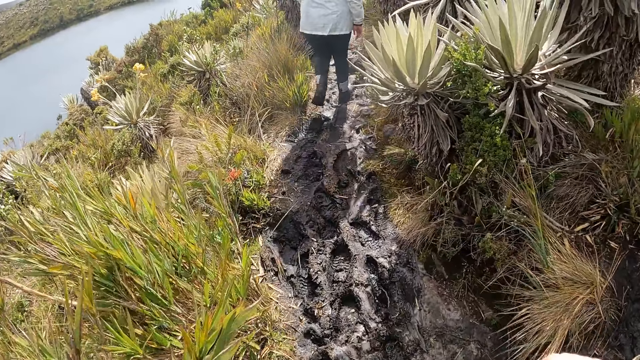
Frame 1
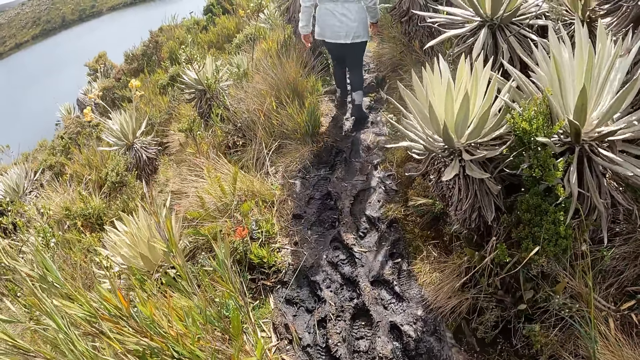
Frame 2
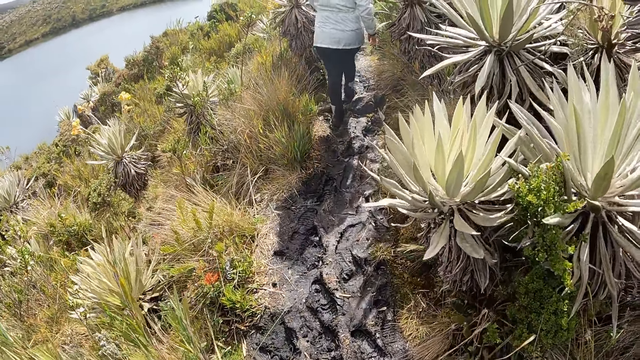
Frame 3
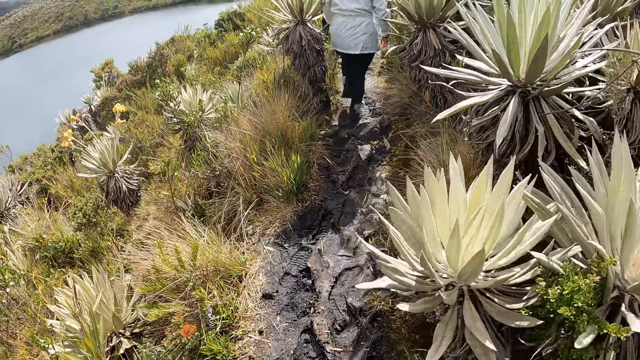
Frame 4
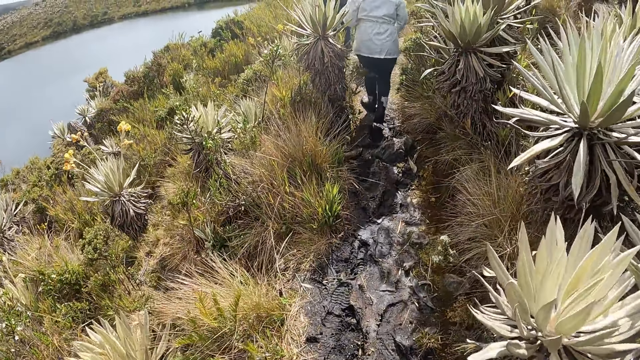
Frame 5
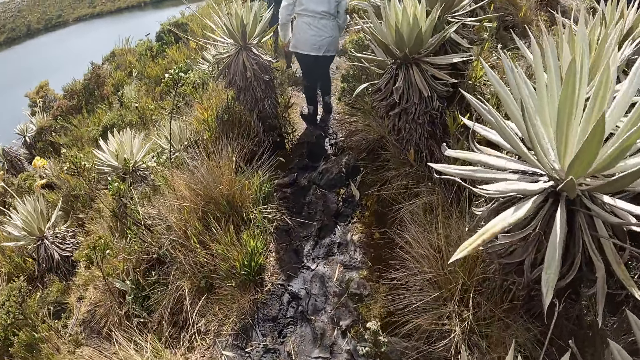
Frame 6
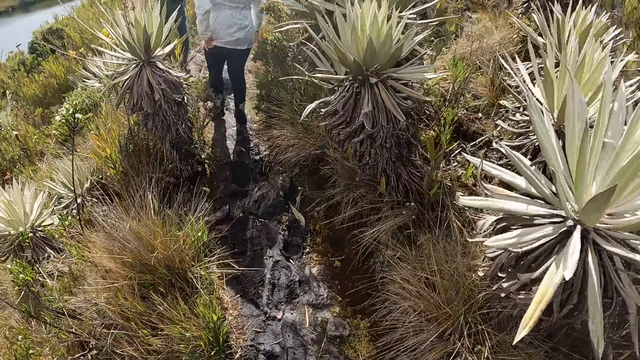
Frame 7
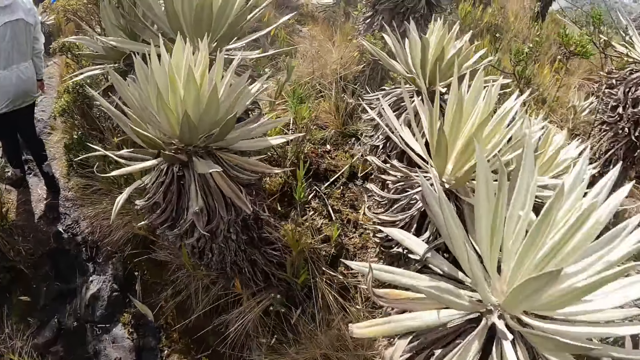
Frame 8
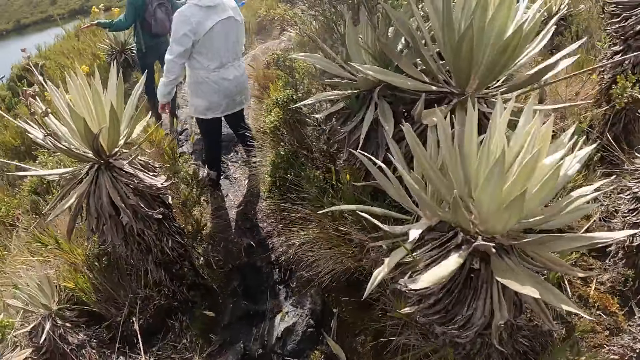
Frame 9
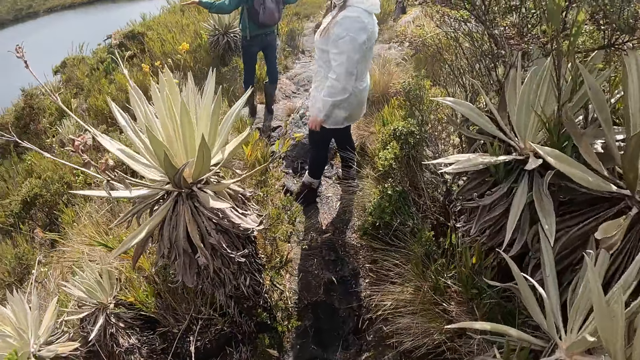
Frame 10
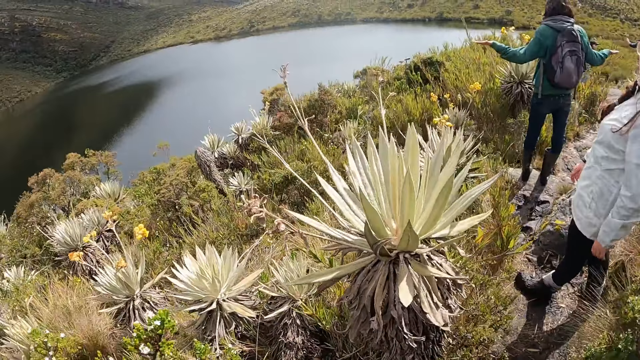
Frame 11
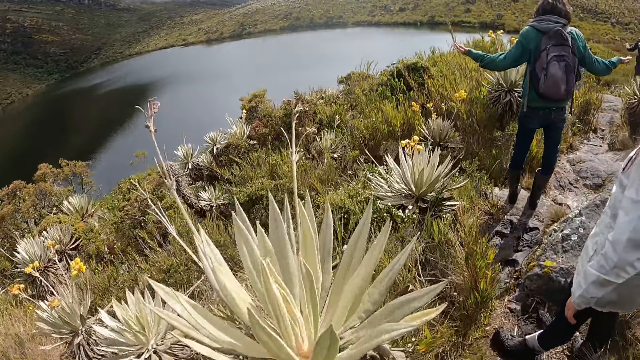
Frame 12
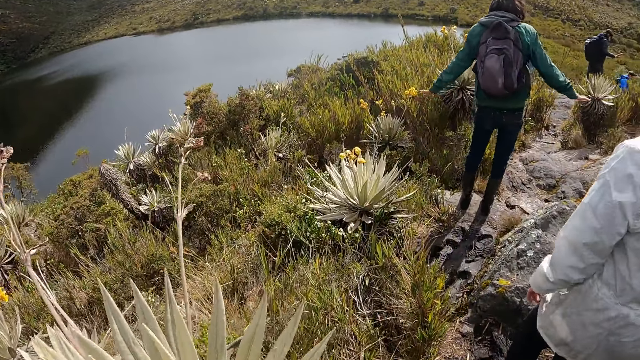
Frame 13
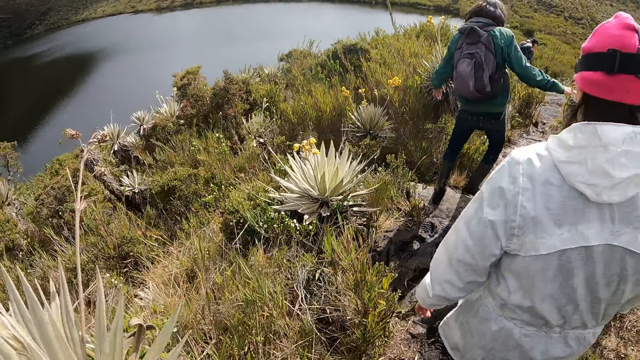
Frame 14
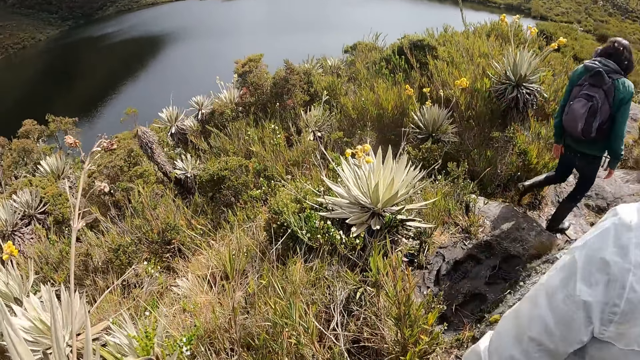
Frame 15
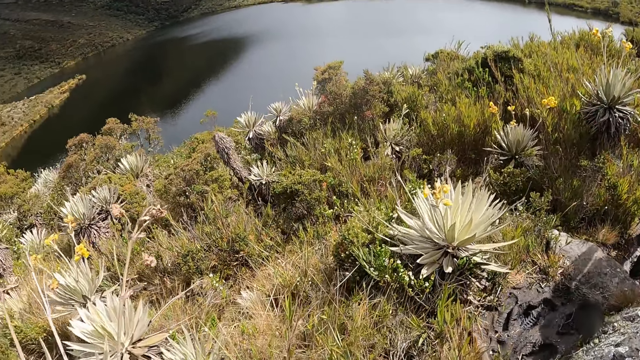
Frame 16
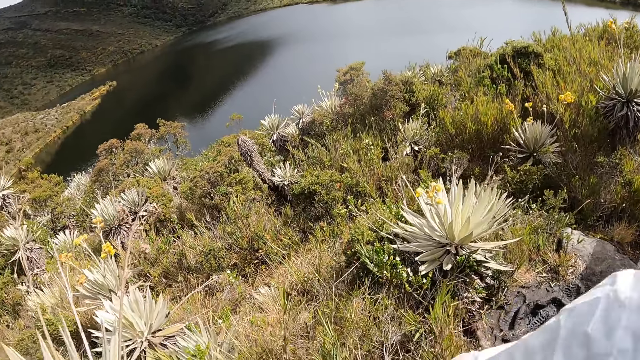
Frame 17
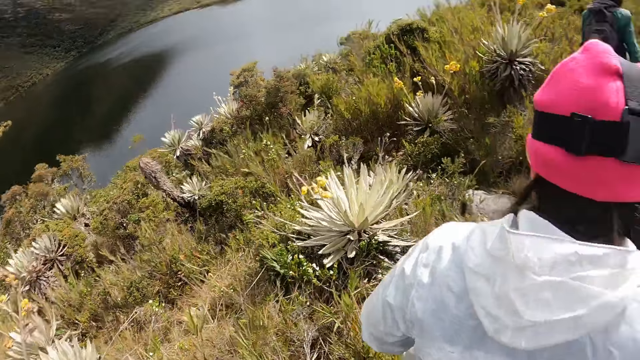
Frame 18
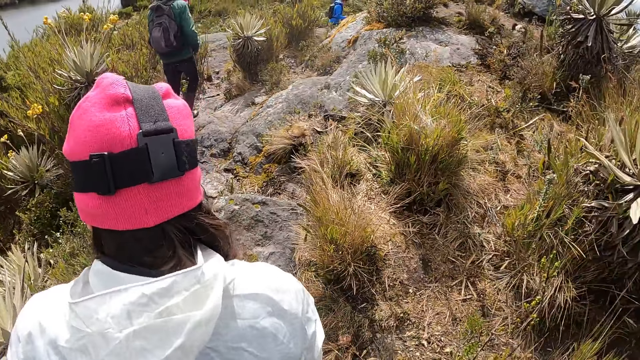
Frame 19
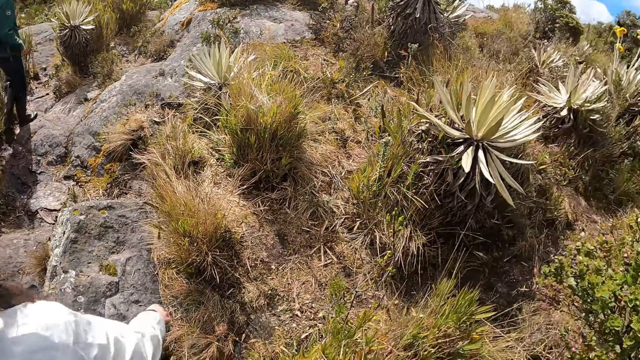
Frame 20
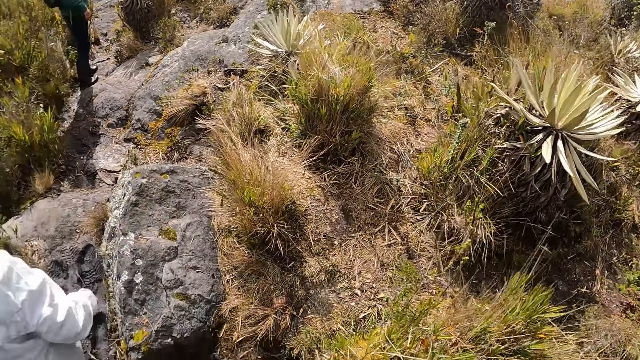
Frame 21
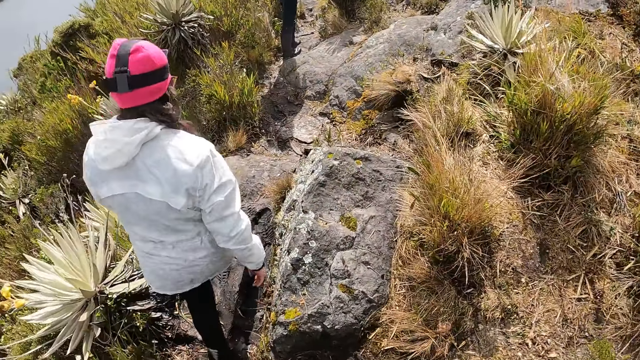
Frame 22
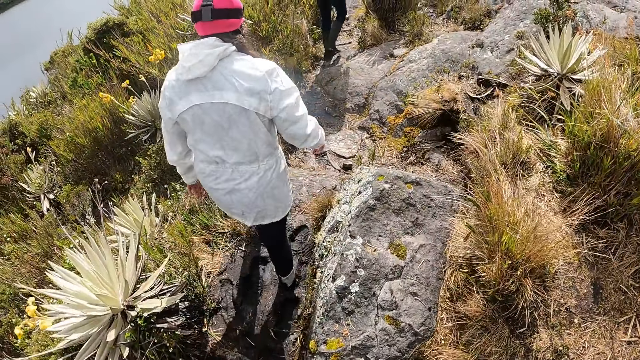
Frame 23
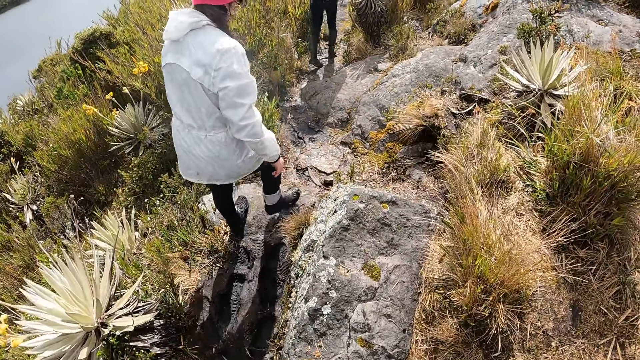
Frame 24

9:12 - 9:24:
The woman adjusts her cloth with her left hand. The camera wearer looks around the area.

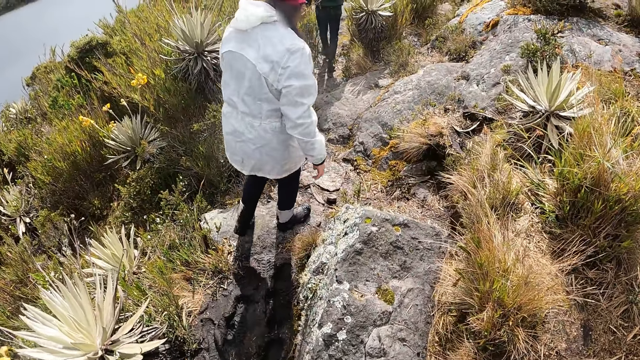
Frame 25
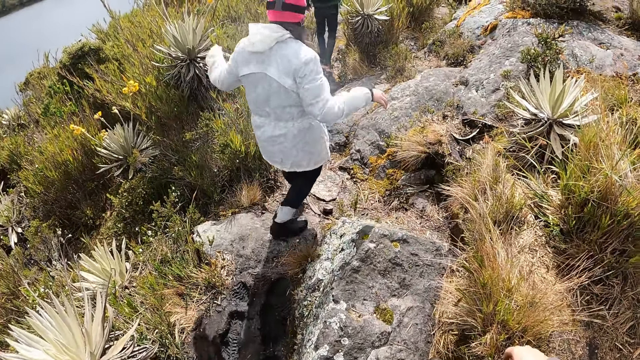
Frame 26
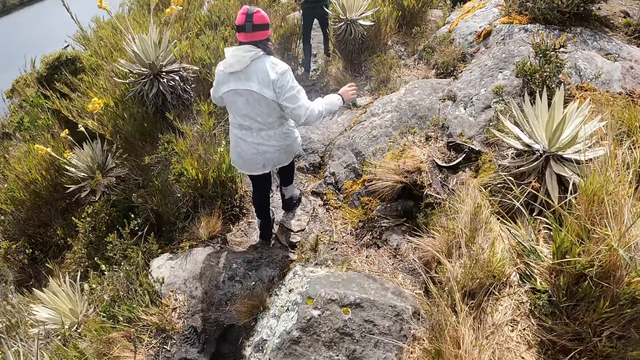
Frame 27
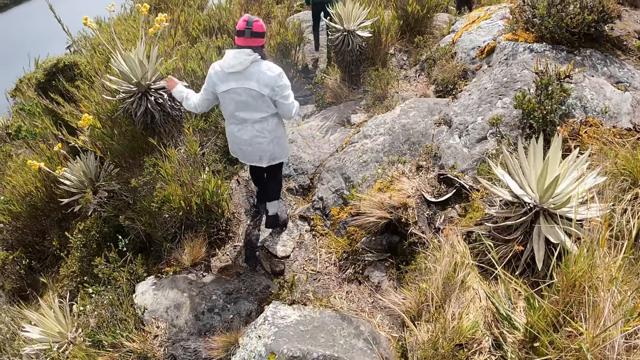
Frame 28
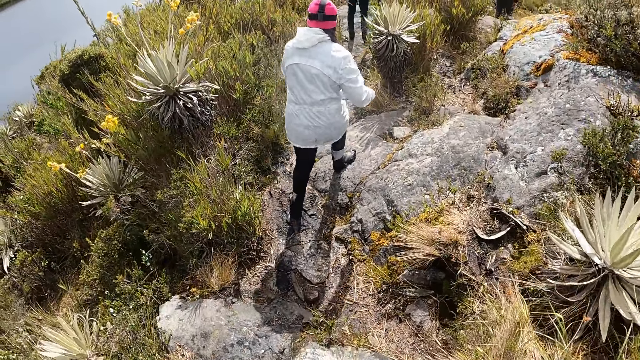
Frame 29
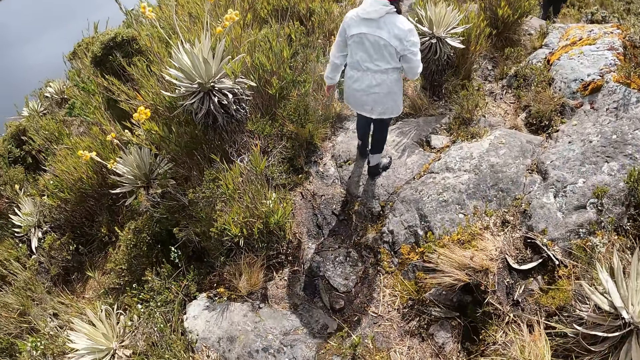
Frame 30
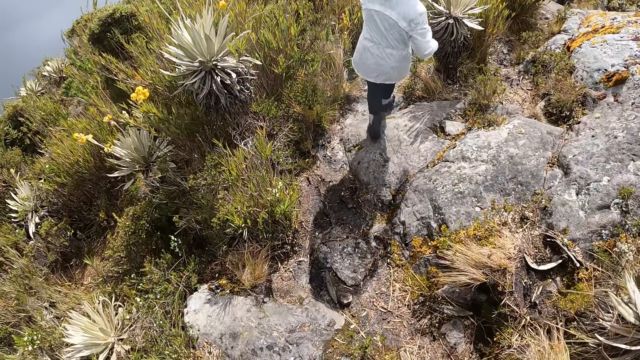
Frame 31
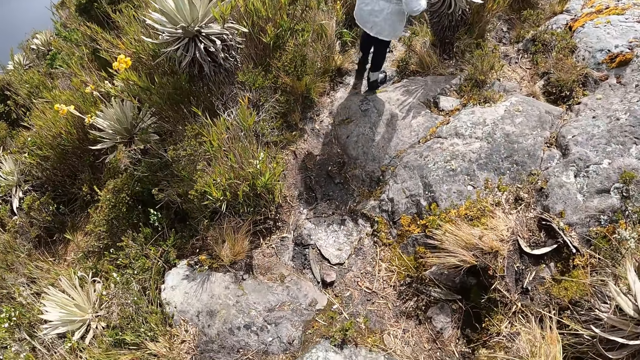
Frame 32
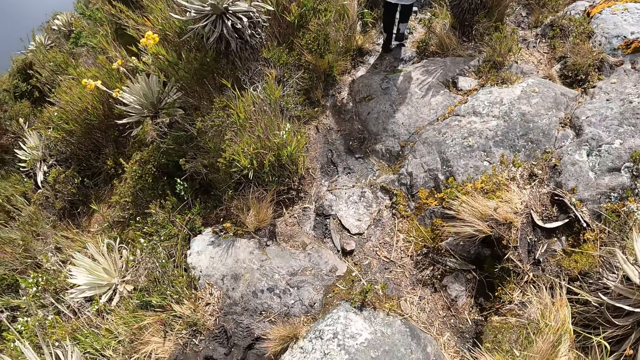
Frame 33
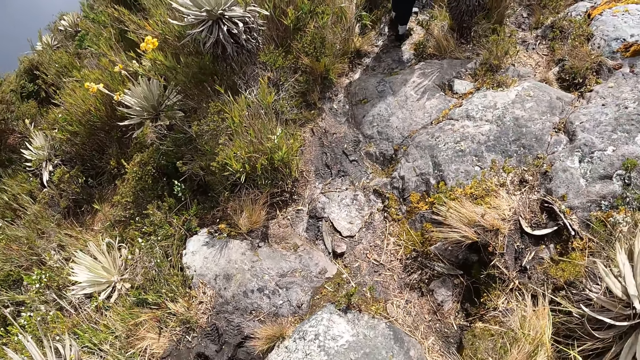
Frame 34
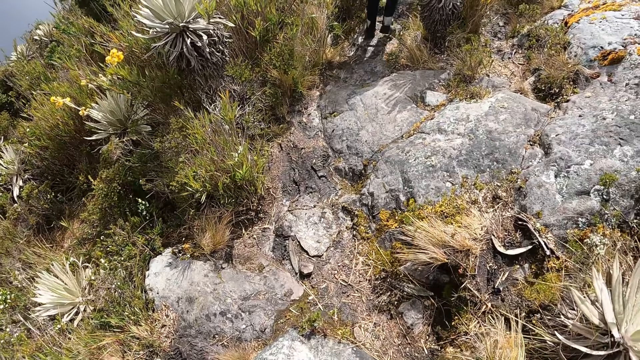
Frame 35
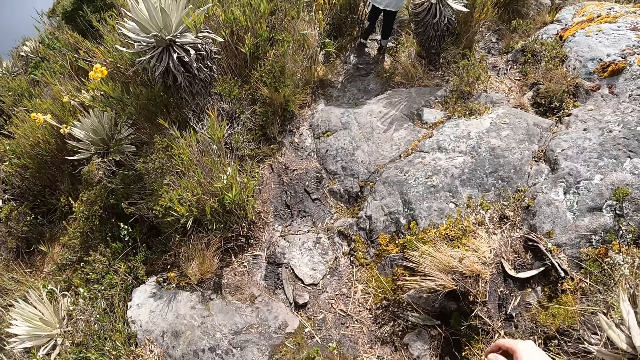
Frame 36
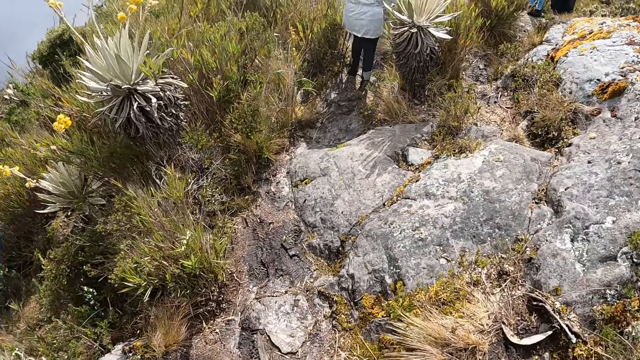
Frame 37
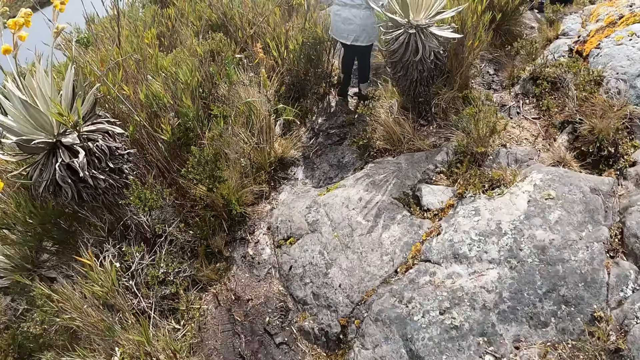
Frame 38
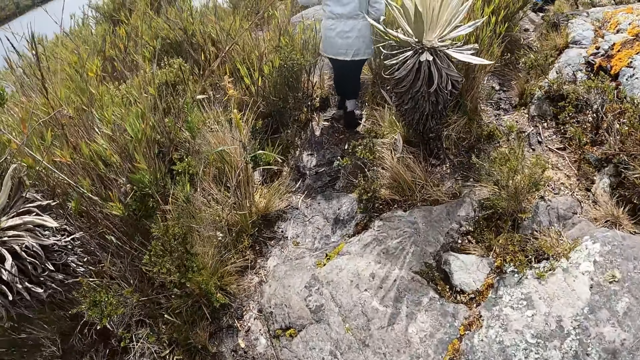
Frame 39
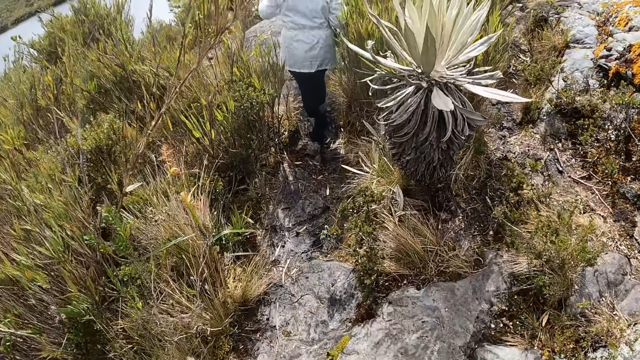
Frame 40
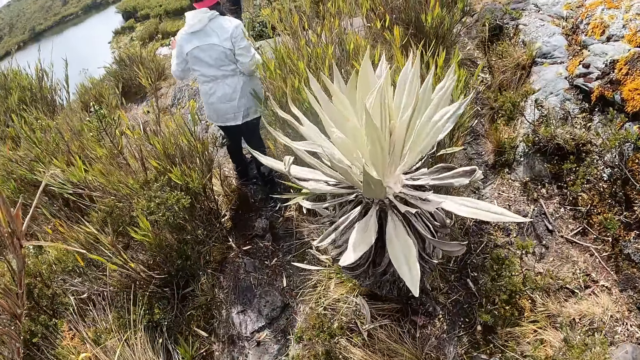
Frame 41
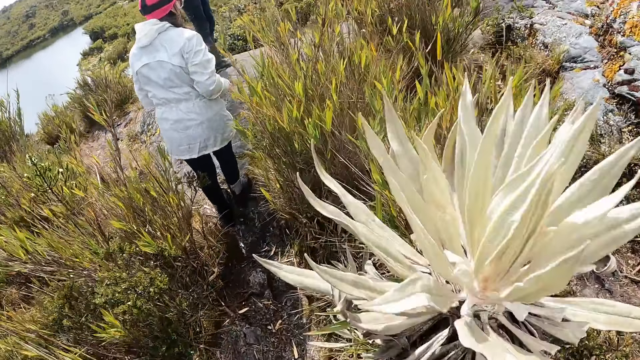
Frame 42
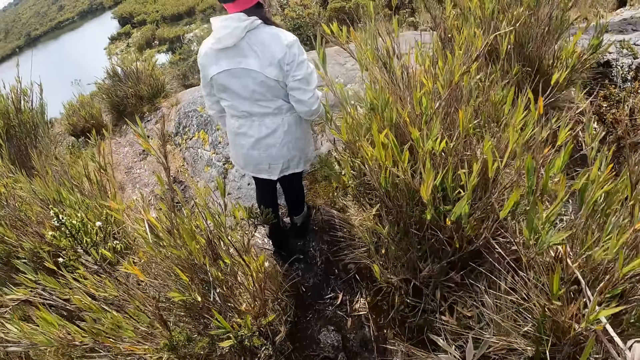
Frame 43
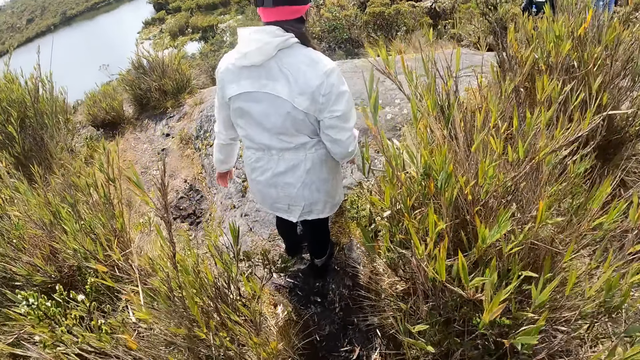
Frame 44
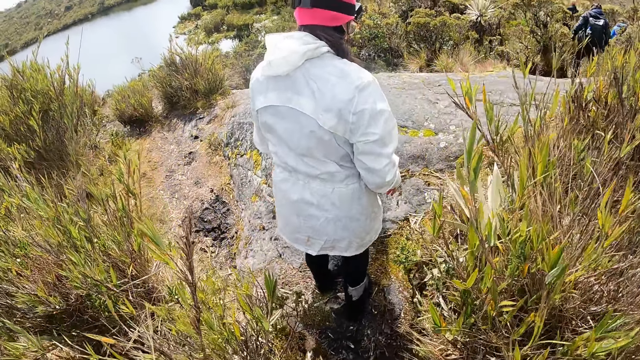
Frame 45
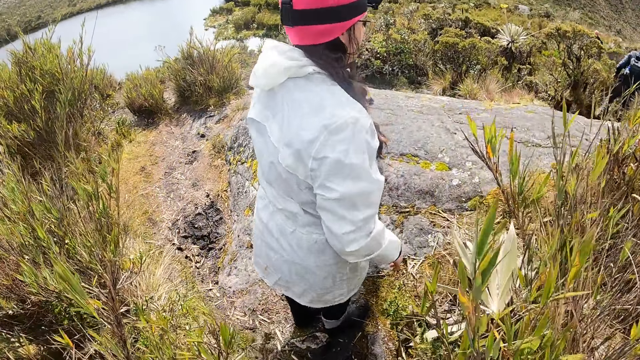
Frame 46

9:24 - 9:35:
The camera wearer walks in the open area.
